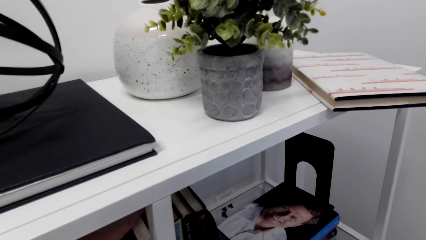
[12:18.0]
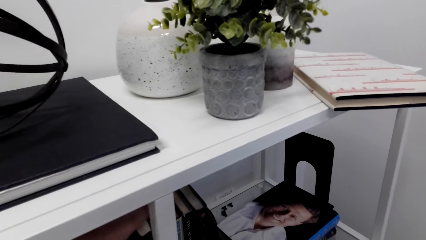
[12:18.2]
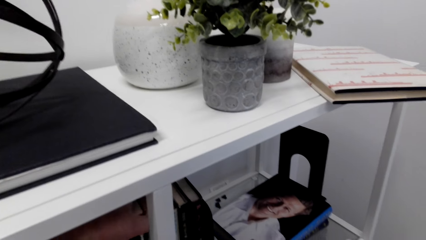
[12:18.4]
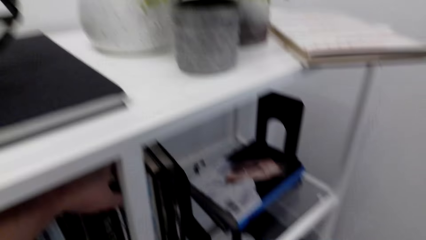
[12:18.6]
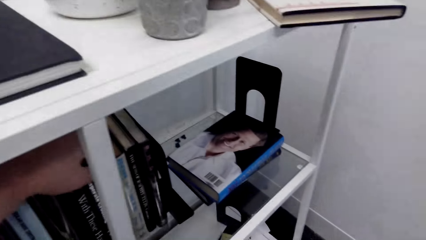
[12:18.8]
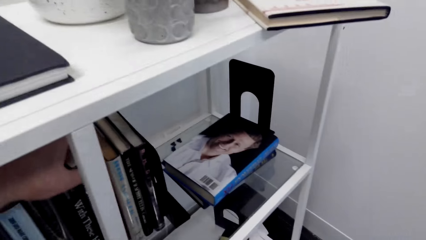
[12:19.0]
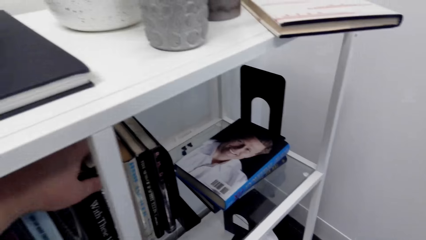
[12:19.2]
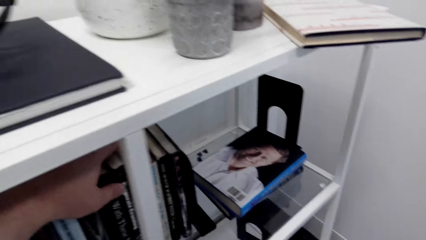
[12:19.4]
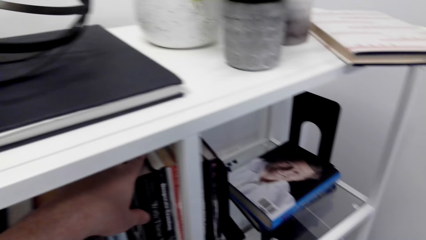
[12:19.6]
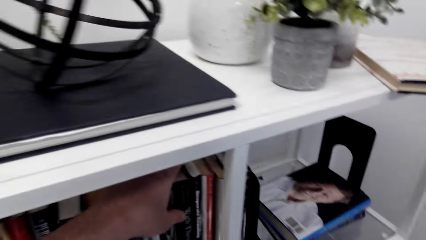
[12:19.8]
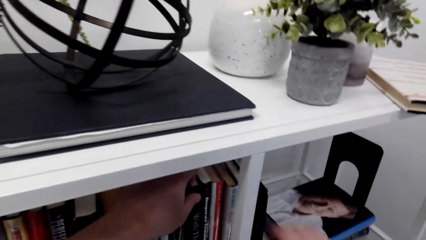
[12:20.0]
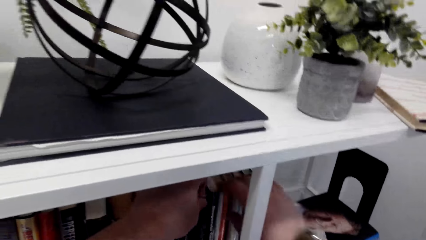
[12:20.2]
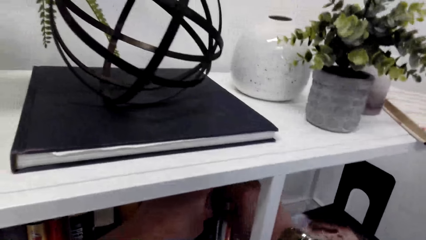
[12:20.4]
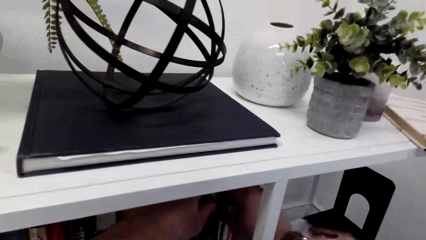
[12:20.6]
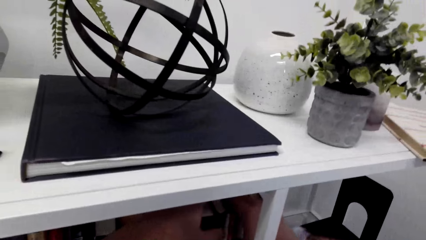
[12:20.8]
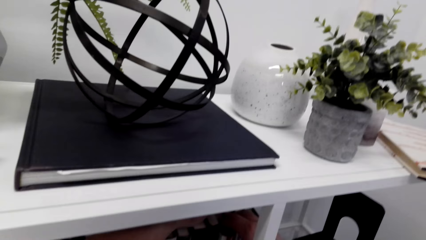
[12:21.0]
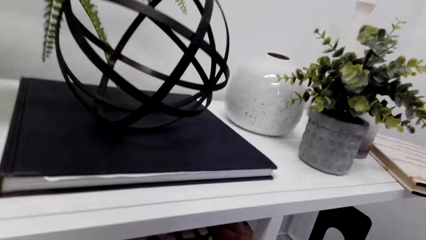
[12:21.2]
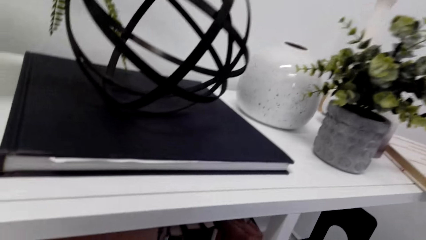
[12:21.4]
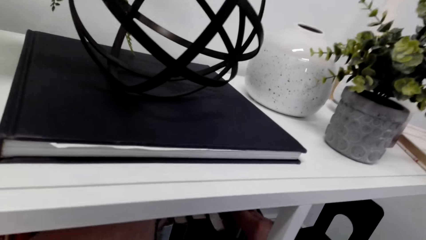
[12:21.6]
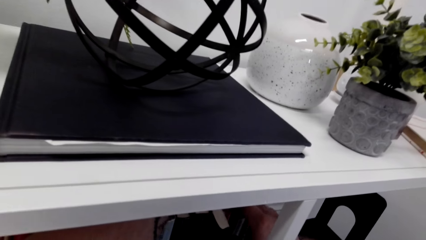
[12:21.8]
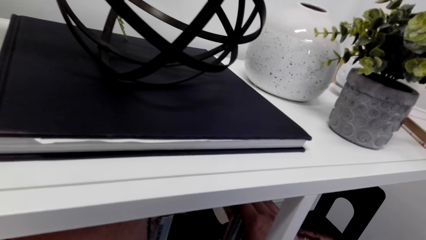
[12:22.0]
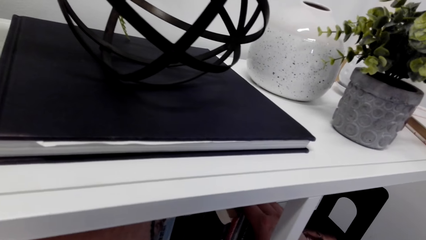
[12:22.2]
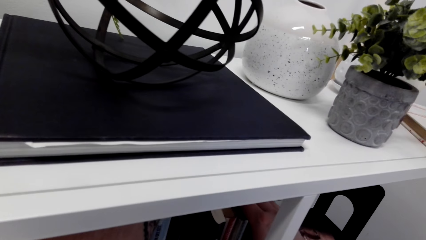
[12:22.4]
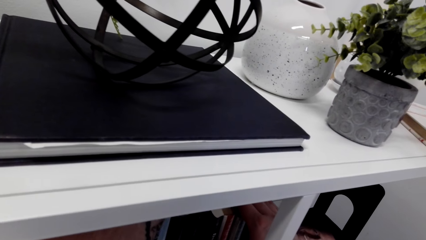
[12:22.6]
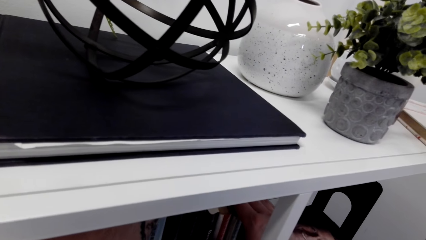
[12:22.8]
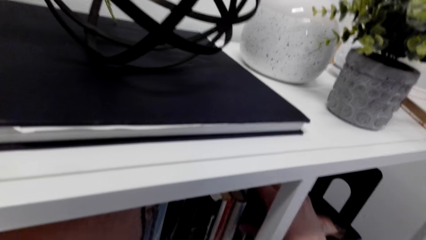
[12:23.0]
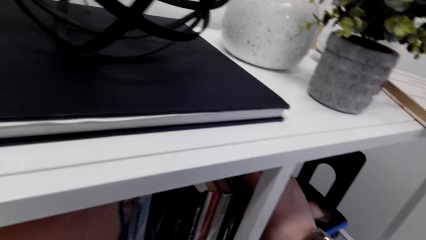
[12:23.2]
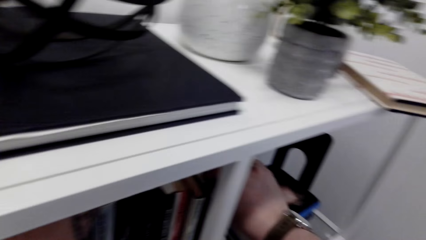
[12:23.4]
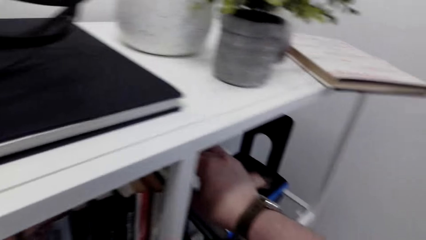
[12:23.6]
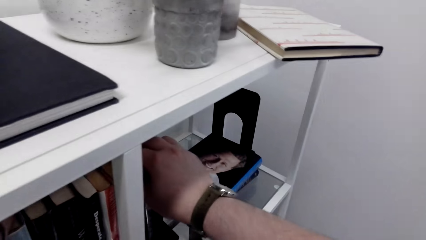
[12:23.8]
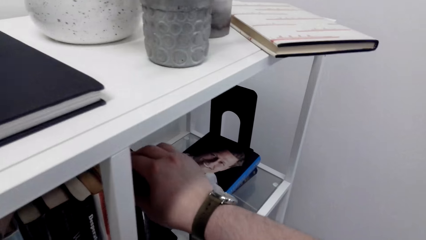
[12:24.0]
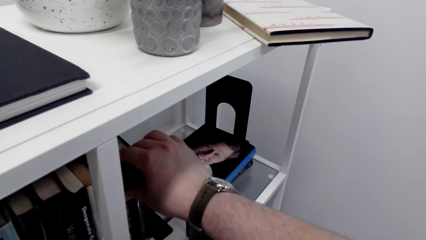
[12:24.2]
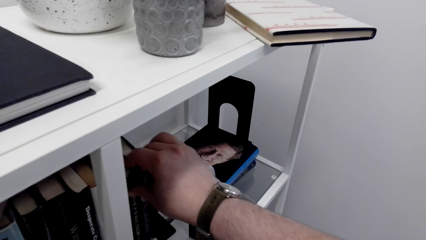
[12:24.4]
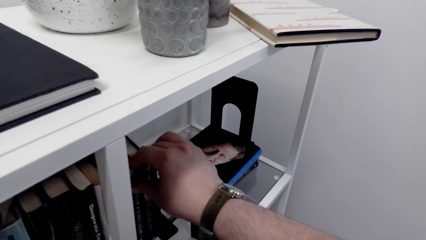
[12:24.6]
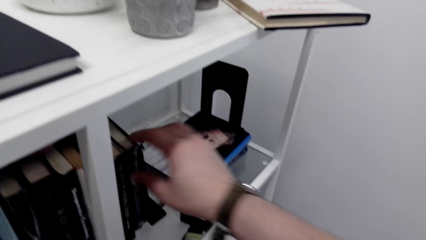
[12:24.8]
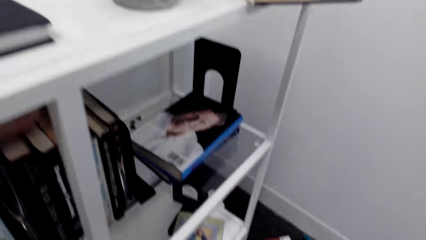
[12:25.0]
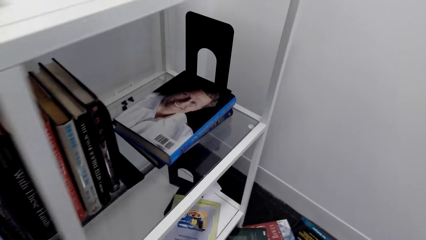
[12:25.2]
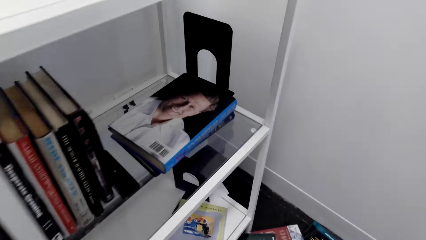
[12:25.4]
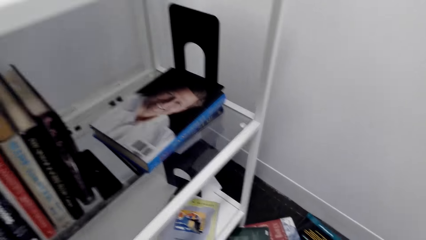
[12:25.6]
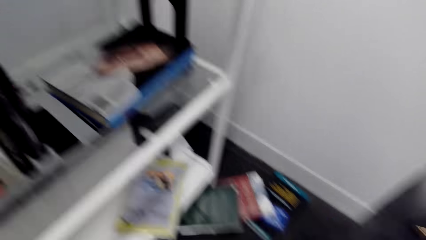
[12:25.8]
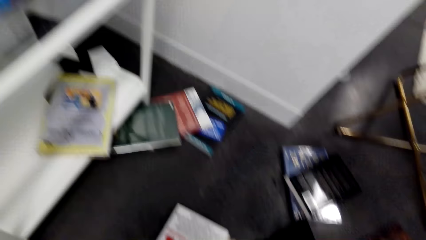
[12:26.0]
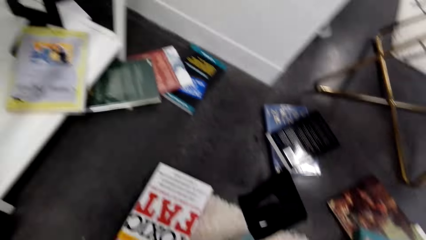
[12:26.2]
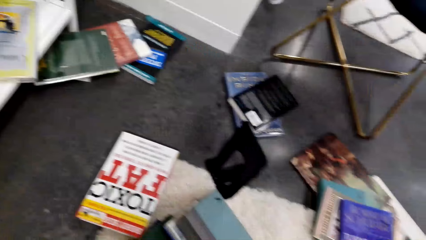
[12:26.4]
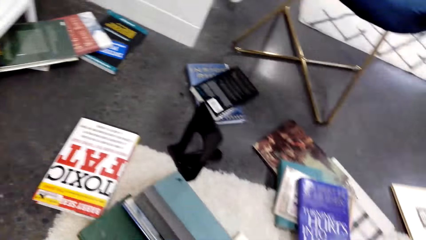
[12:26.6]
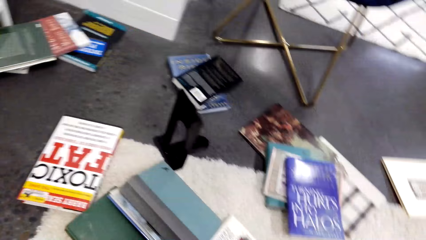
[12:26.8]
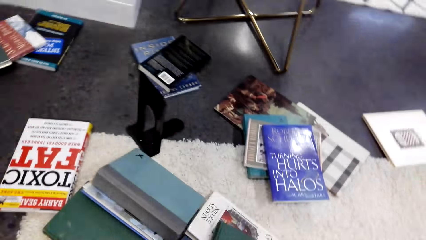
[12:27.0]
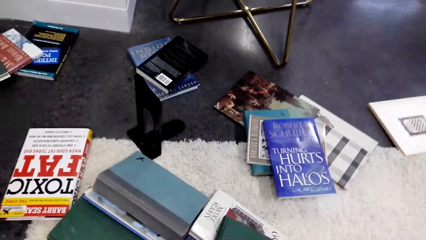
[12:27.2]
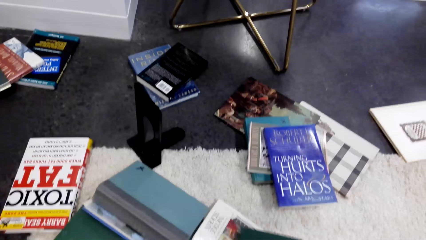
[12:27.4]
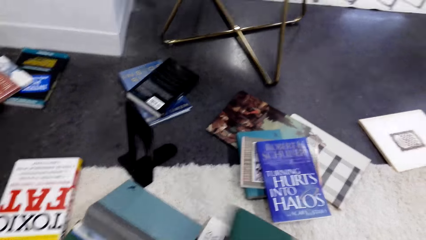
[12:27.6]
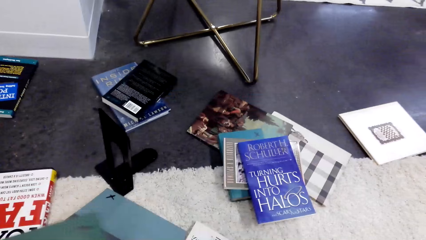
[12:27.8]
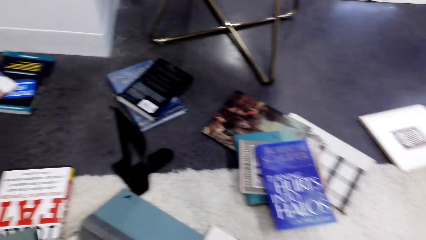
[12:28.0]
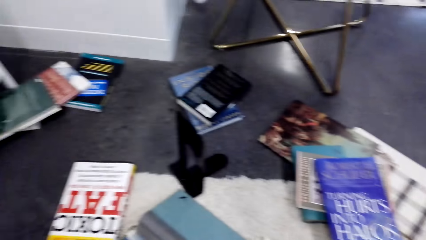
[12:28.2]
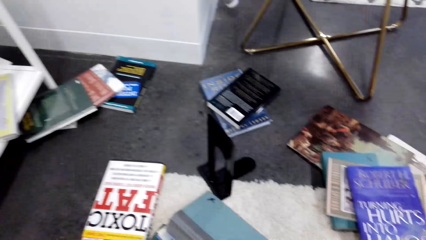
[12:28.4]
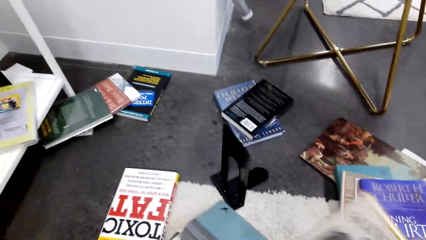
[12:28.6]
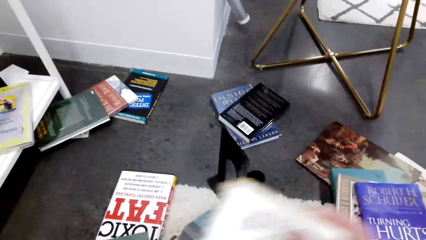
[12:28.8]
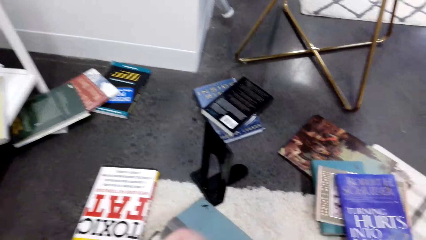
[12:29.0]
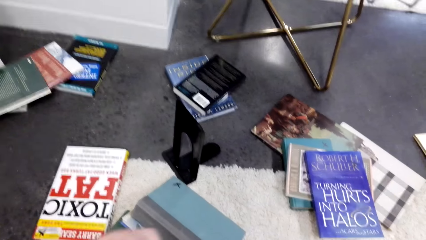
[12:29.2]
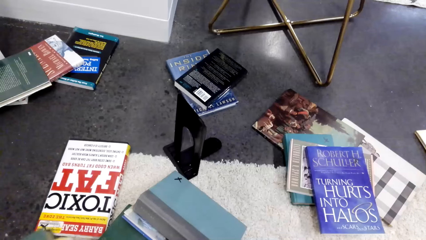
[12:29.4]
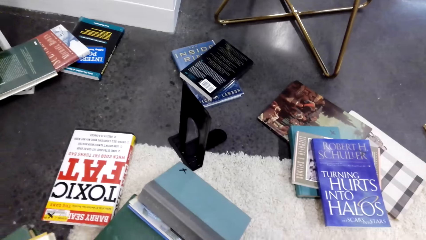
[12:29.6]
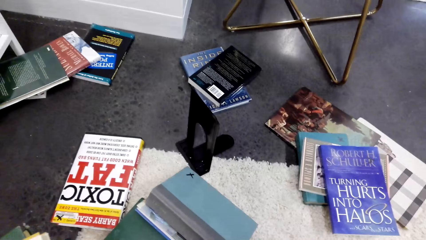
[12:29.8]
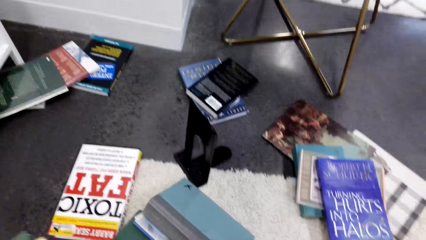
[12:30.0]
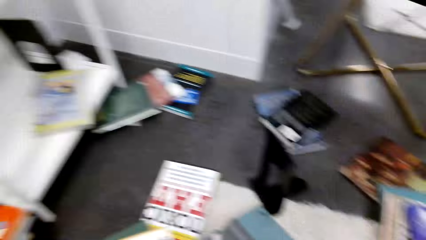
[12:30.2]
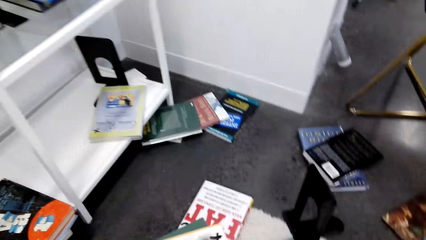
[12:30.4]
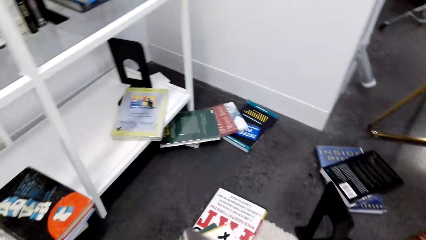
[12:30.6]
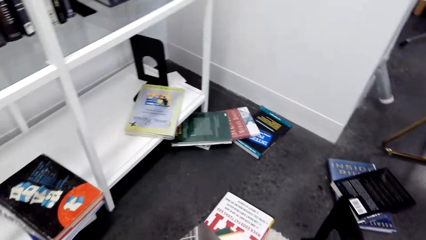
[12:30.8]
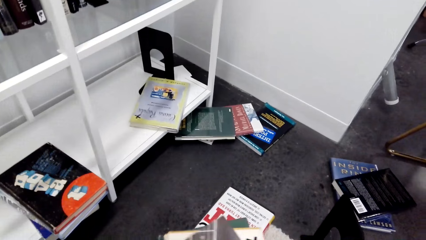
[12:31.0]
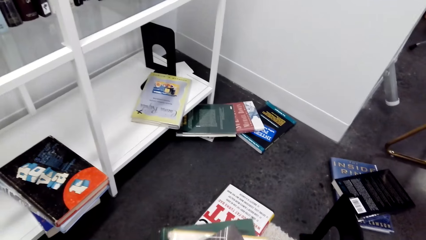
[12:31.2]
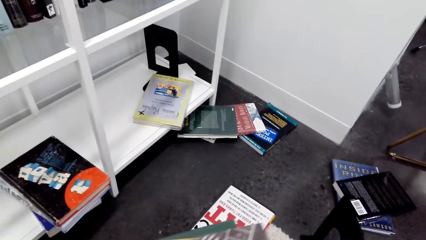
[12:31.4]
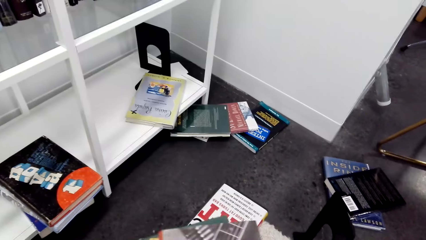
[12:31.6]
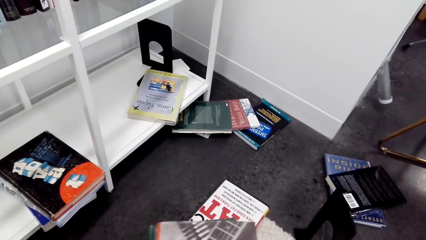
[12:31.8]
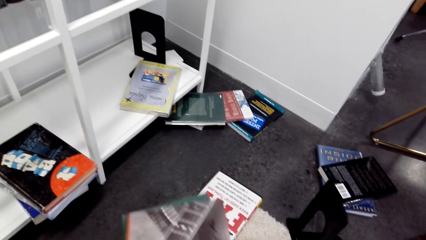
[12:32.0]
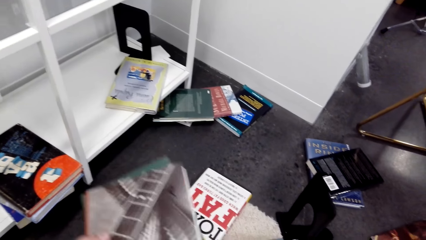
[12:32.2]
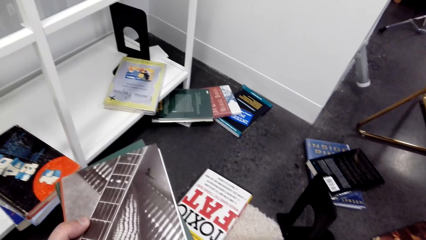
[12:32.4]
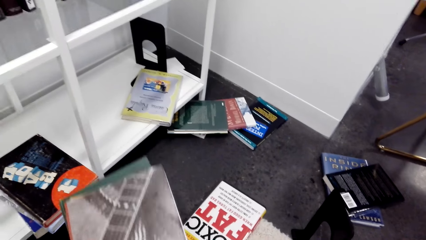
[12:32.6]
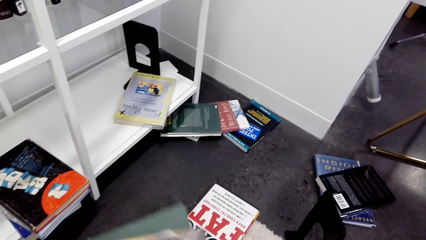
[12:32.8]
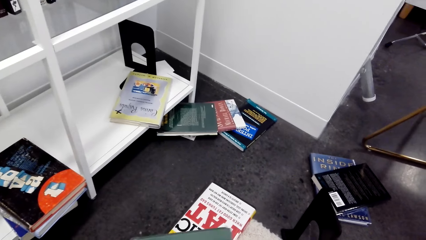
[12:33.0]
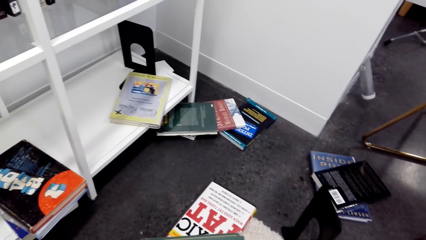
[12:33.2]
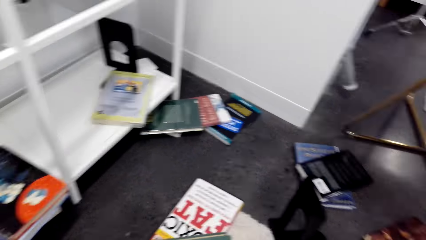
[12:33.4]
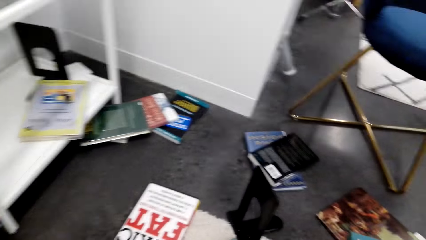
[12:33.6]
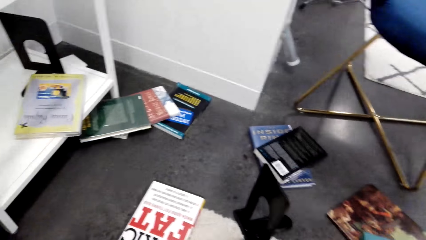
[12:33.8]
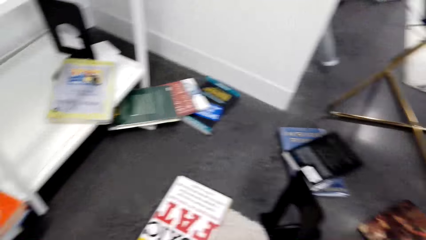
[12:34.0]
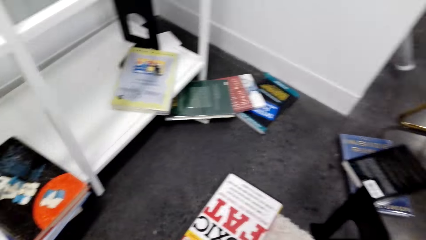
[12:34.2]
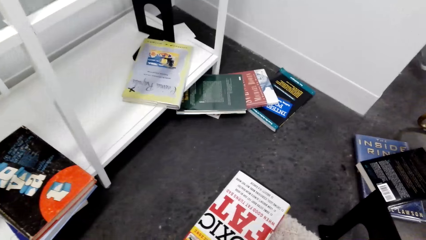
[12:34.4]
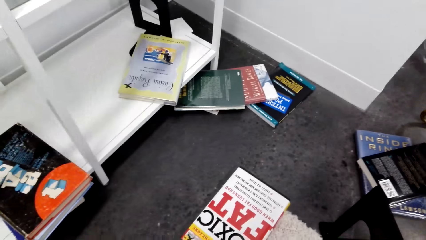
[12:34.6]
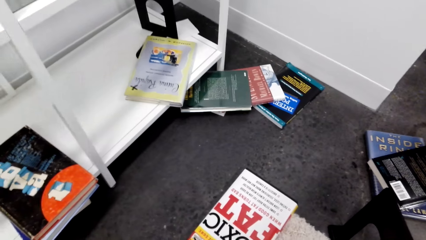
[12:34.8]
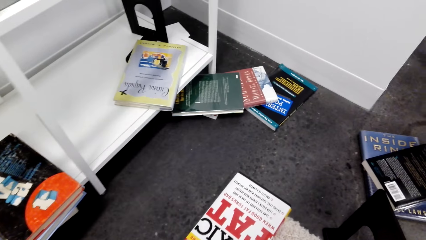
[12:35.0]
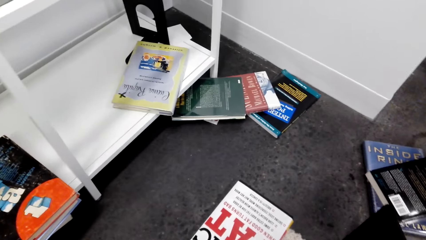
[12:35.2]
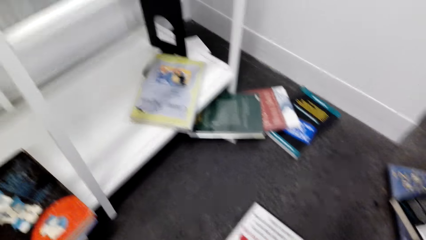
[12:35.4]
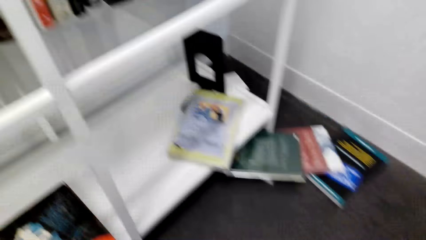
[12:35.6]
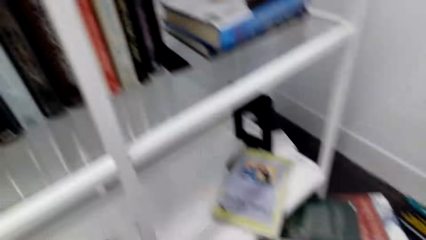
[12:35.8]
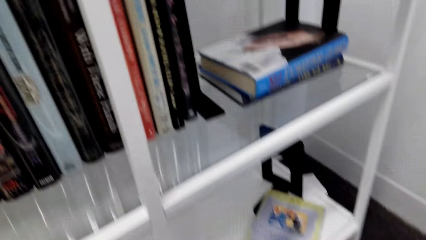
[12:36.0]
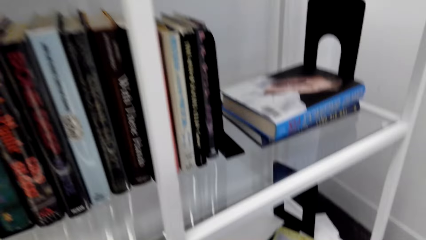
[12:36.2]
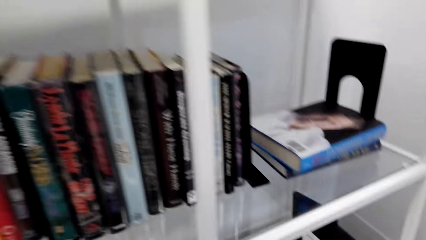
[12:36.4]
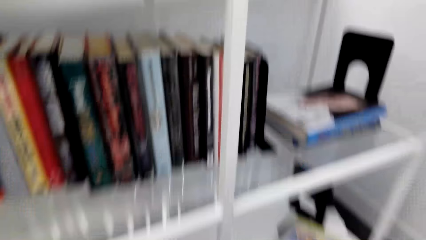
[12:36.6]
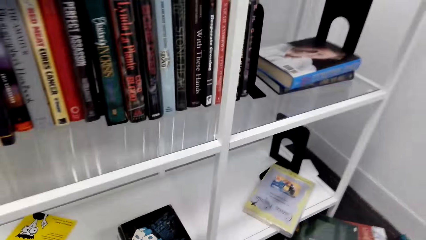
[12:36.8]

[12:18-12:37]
The camera wearer picks books from the floor. They grab a book.
